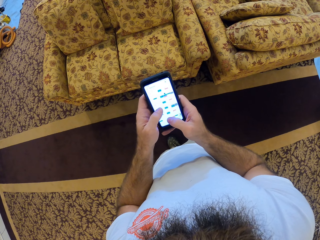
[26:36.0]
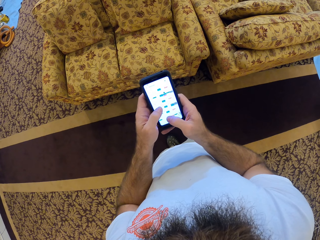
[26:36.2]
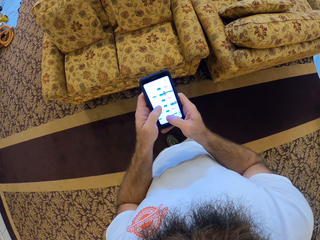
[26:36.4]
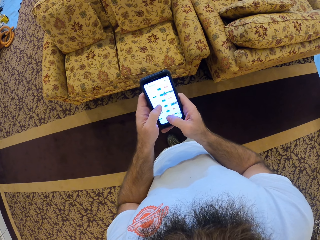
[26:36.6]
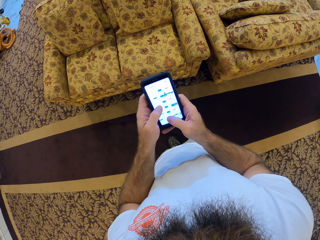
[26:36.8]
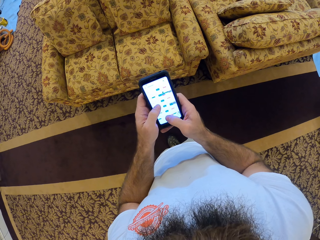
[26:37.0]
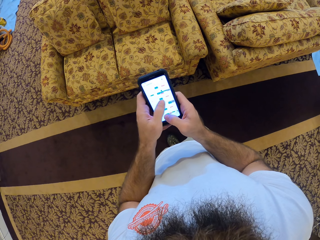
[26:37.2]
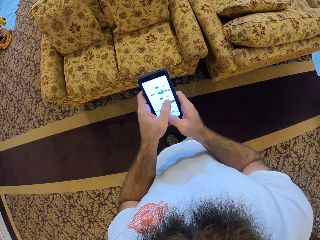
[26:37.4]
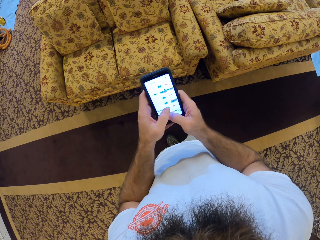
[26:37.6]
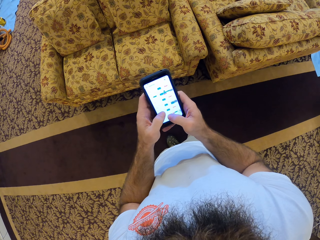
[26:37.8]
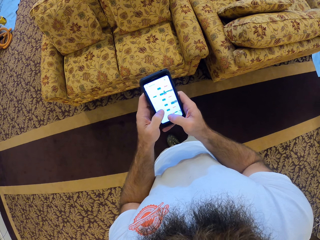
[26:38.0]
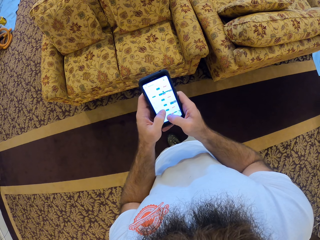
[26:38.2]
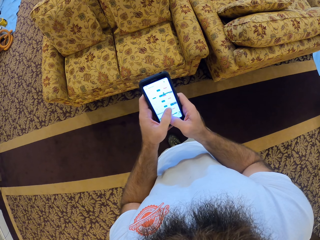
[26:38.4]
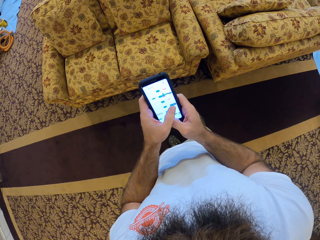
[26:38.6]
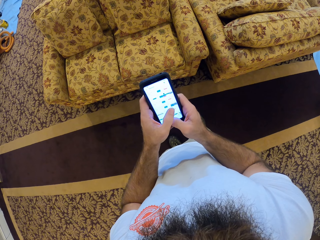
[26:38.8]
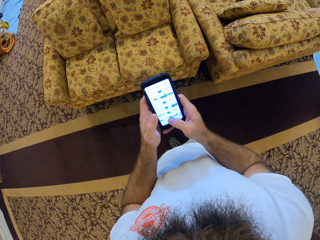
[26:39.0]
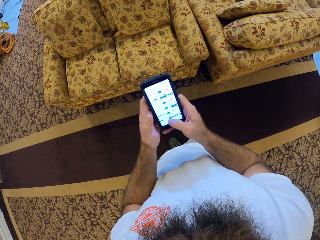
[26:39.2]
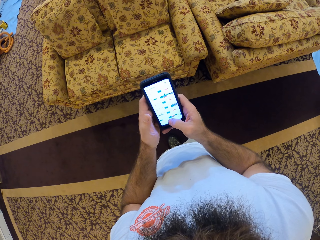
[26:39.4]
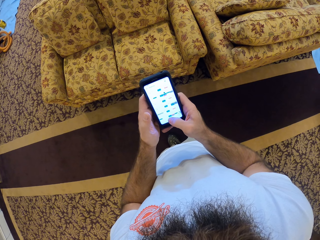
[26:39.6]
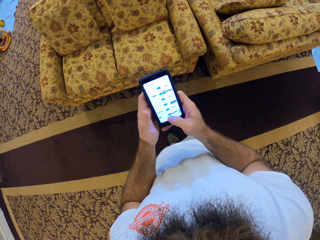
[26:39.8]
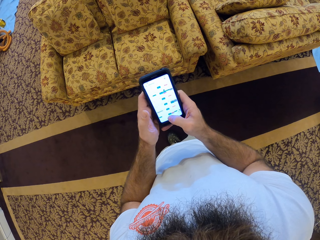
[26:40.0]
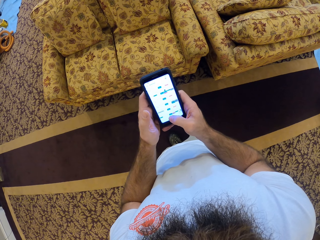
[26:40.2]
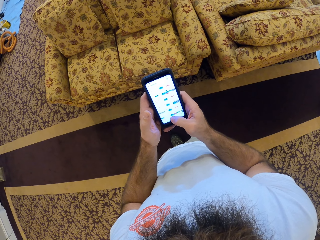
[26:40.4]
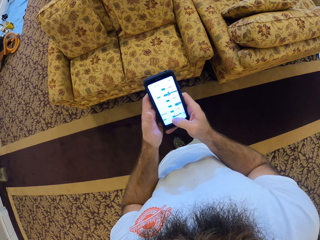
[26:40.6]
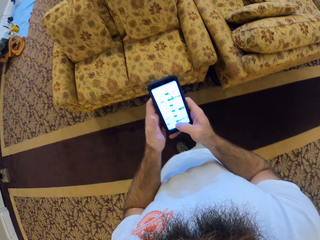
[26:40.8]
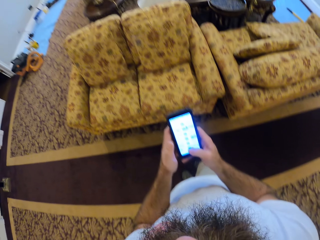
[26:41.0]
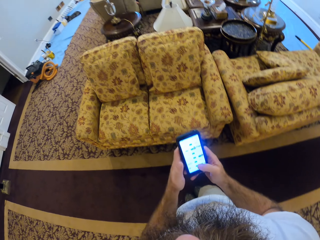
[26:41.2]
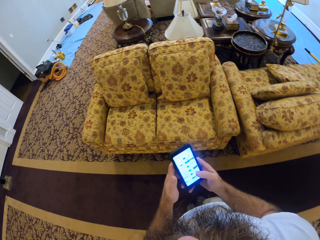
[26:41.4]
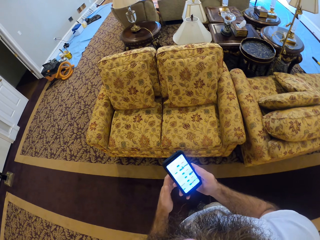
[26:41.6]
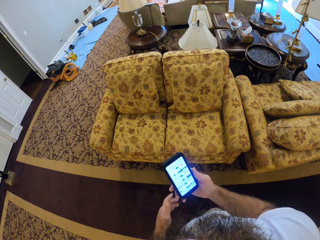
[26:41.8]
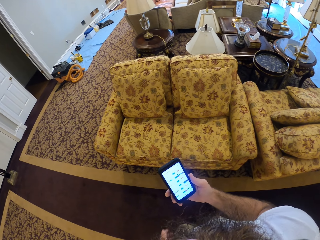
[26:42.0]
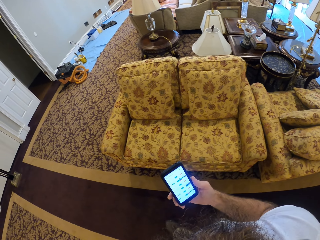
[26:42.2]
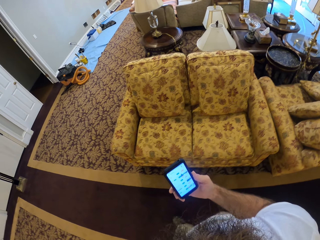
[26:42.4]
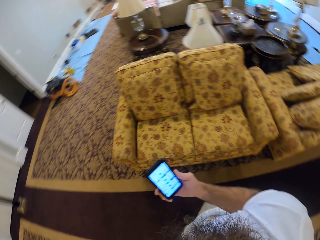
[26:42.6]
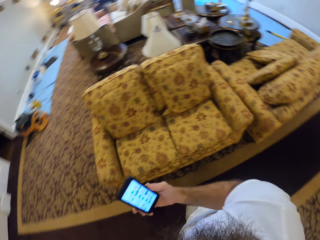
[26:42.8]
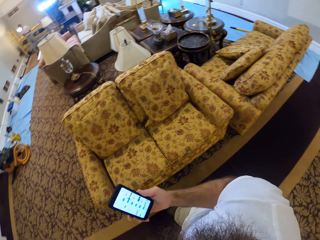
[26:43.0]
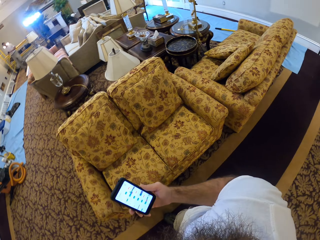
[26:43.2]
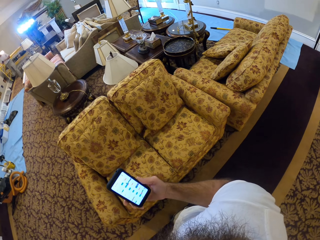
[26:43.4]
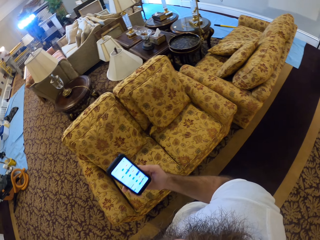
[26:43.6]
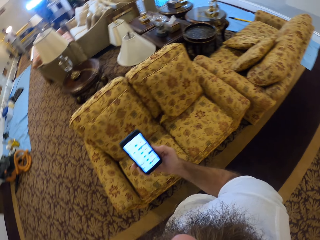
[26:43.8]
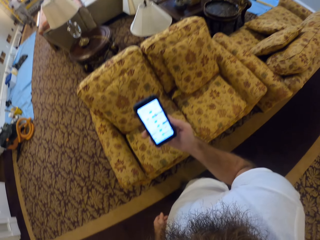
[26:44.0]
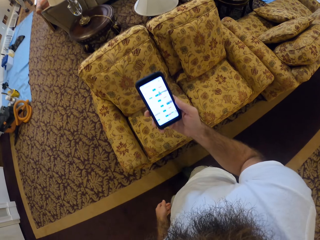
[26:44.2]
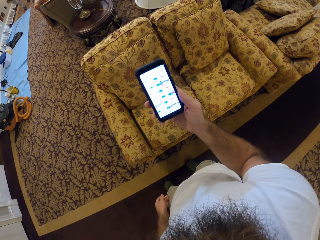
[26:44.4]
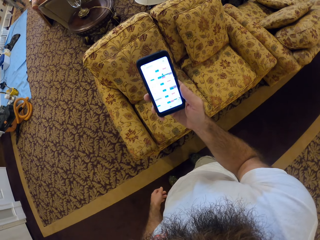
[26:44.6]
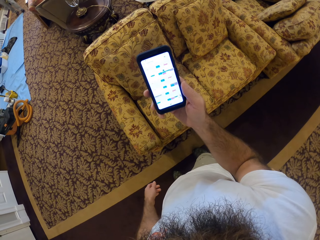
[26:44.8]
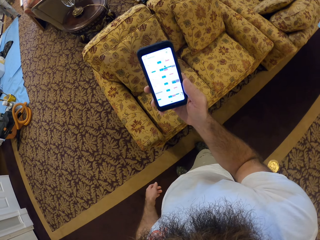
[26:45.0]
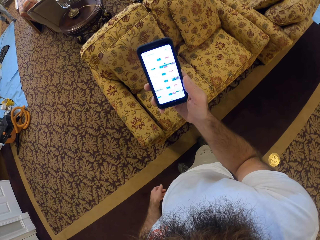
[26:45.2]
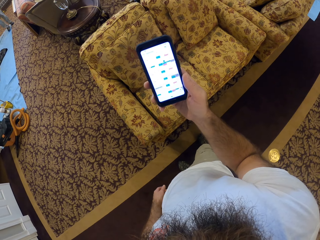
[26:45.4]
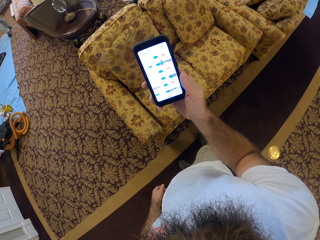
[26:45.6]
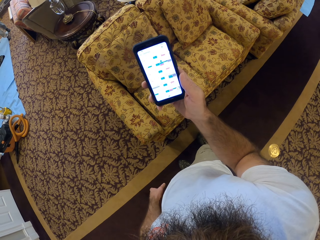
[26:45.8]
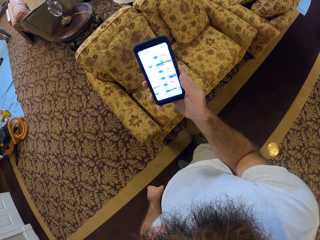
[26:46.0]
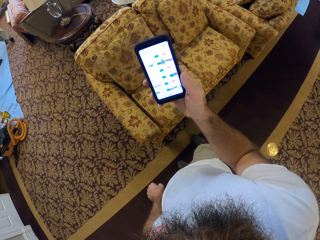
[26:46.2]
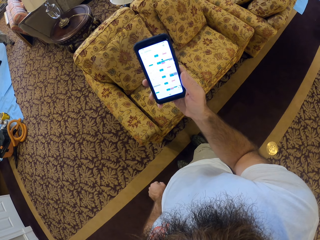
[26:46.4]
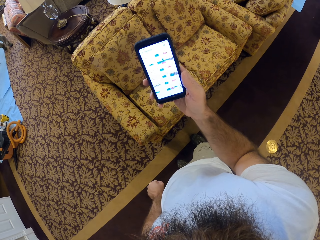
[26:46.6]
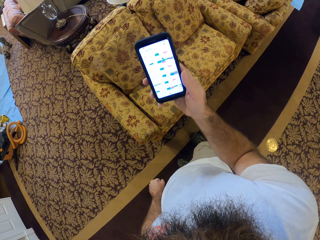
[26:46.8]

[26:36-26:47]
The camera wearer holds the phone with his right hand. He walks. He looks at the phone on his right hand.

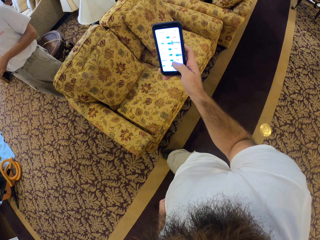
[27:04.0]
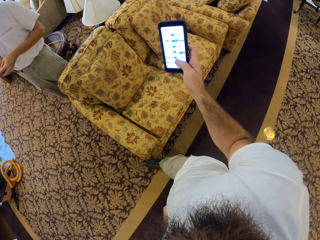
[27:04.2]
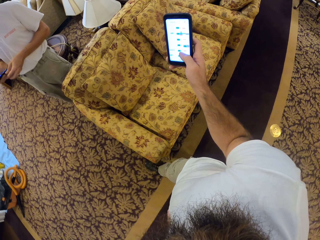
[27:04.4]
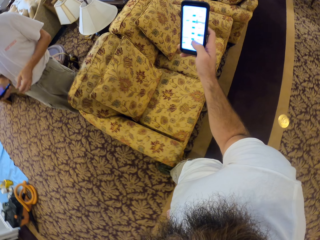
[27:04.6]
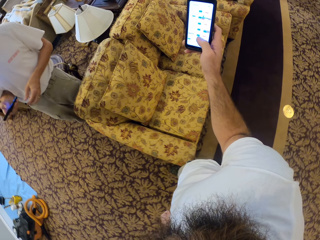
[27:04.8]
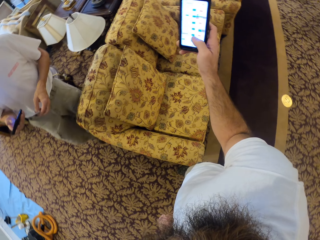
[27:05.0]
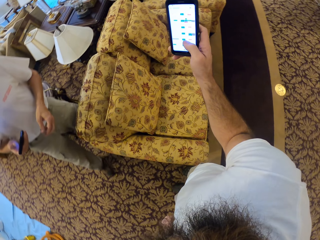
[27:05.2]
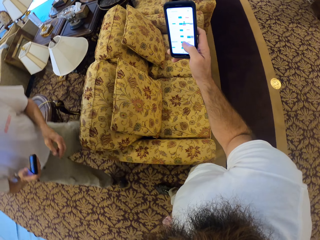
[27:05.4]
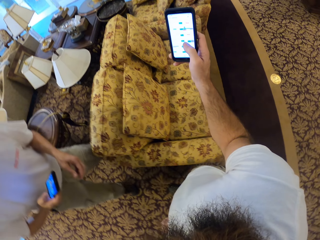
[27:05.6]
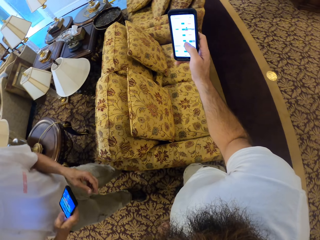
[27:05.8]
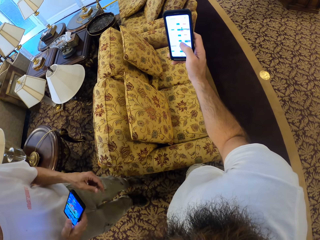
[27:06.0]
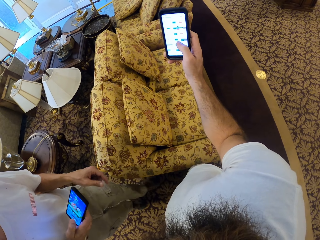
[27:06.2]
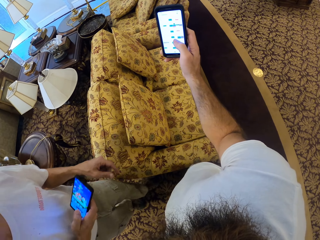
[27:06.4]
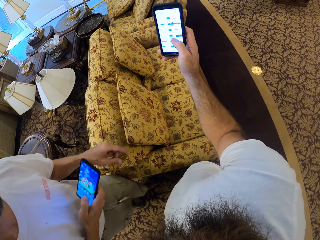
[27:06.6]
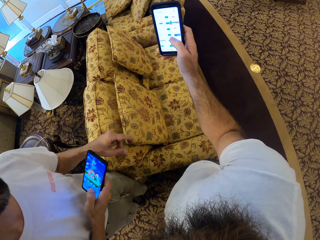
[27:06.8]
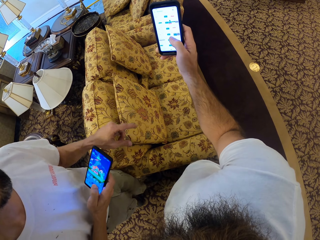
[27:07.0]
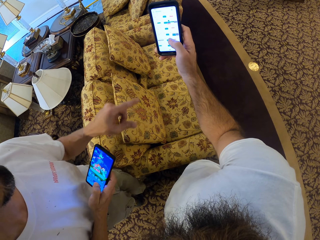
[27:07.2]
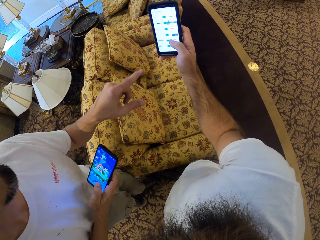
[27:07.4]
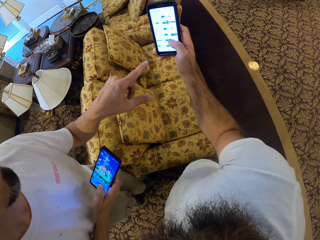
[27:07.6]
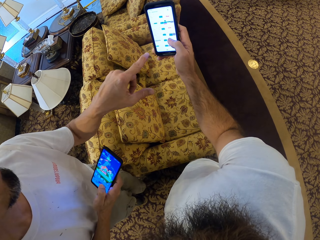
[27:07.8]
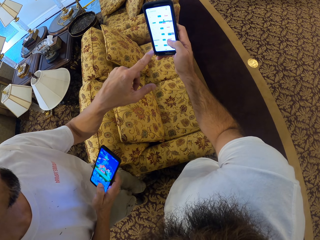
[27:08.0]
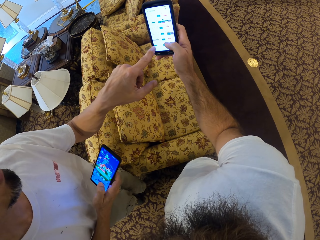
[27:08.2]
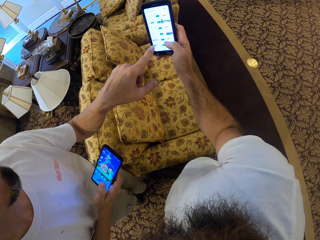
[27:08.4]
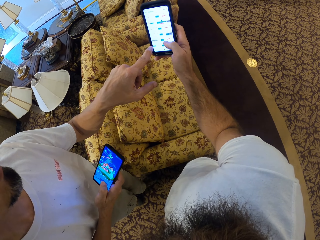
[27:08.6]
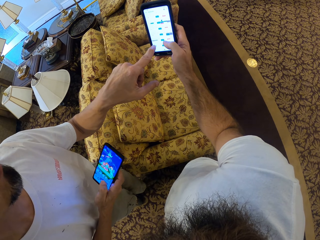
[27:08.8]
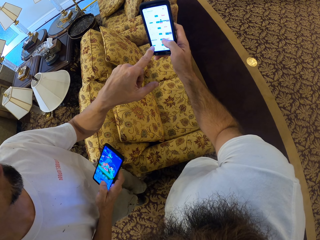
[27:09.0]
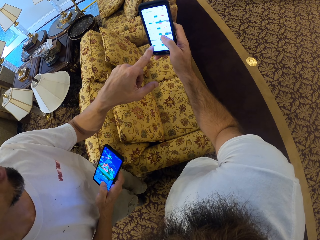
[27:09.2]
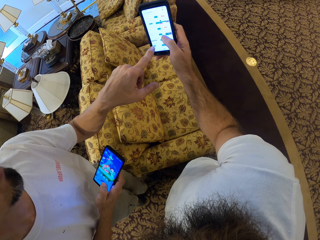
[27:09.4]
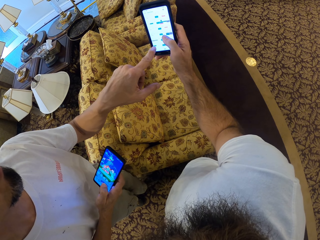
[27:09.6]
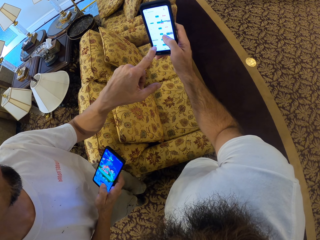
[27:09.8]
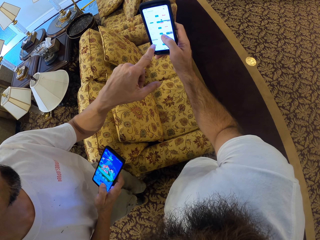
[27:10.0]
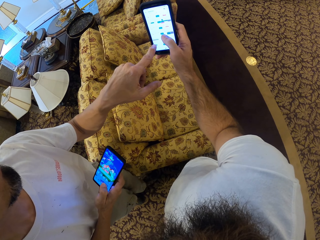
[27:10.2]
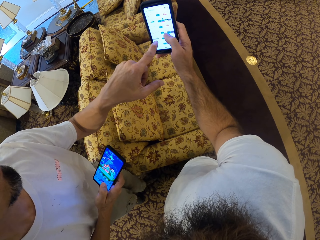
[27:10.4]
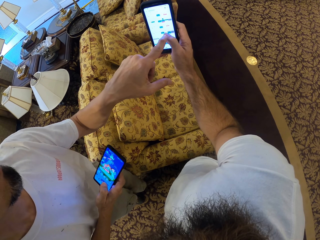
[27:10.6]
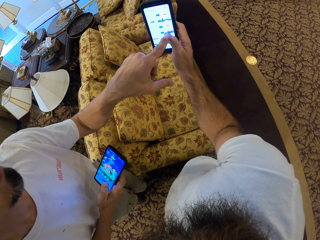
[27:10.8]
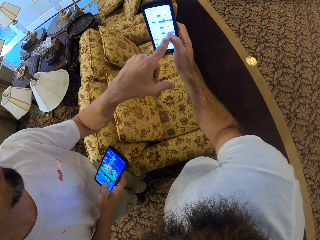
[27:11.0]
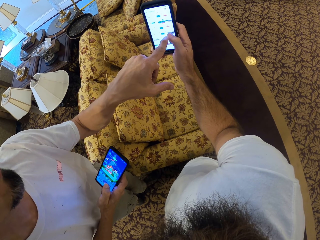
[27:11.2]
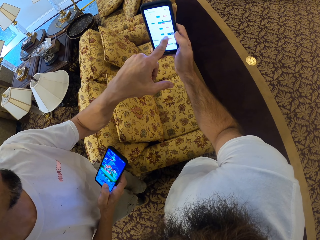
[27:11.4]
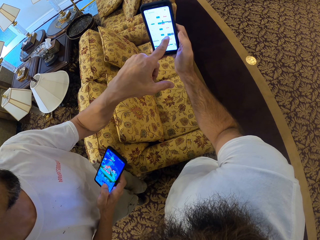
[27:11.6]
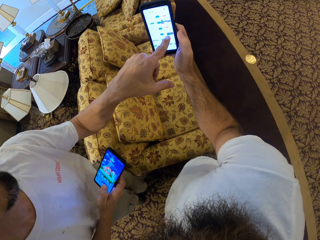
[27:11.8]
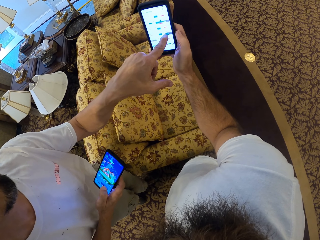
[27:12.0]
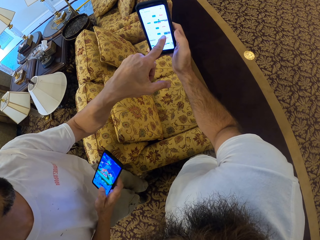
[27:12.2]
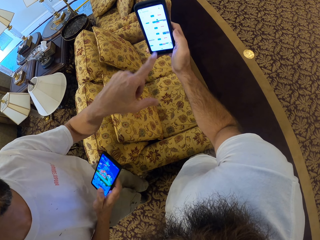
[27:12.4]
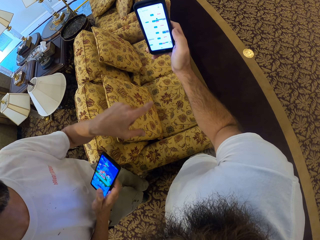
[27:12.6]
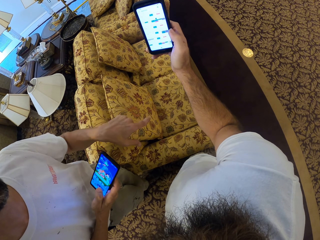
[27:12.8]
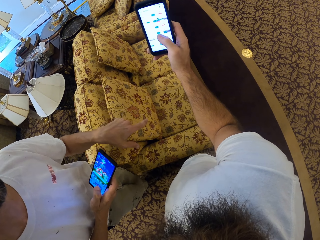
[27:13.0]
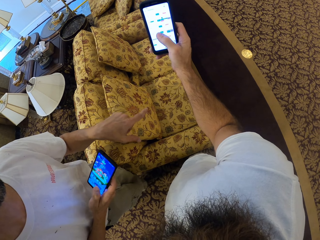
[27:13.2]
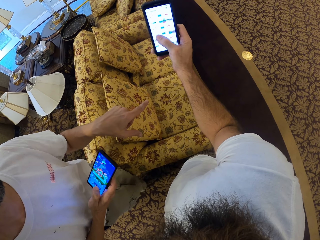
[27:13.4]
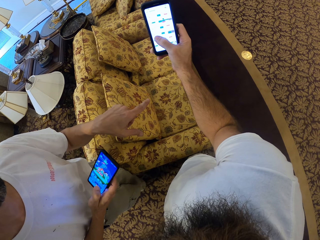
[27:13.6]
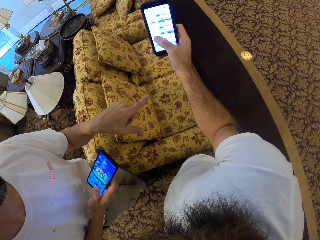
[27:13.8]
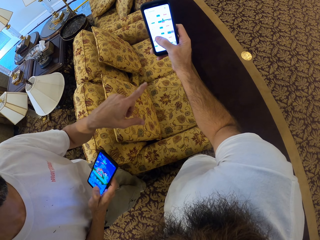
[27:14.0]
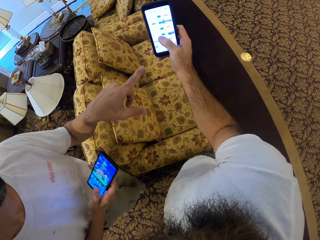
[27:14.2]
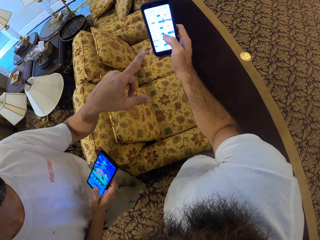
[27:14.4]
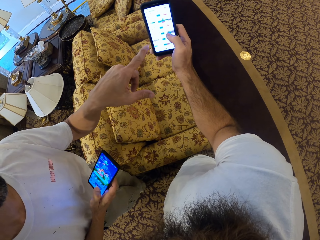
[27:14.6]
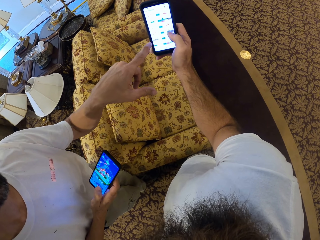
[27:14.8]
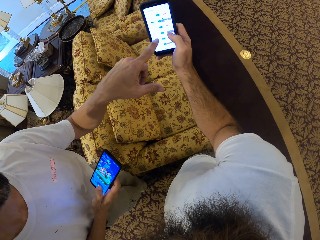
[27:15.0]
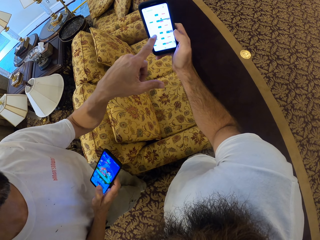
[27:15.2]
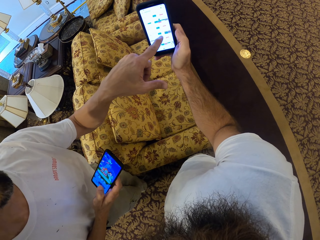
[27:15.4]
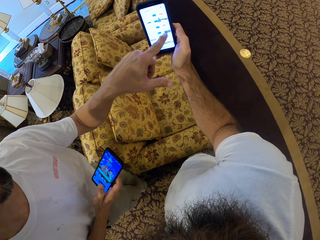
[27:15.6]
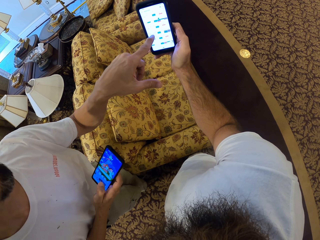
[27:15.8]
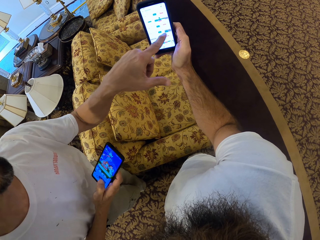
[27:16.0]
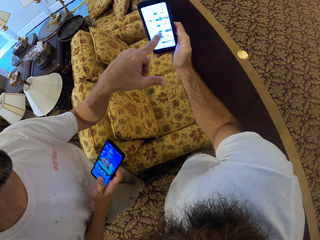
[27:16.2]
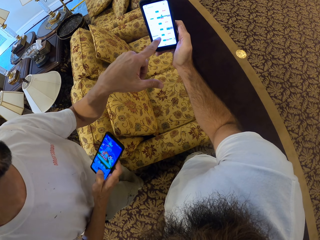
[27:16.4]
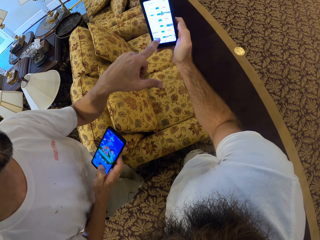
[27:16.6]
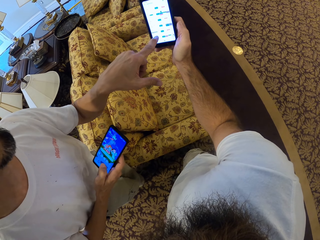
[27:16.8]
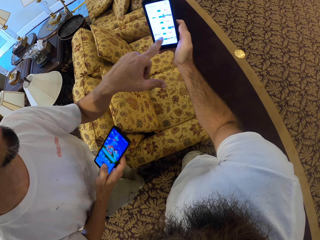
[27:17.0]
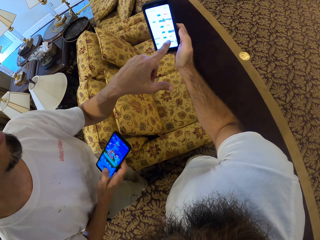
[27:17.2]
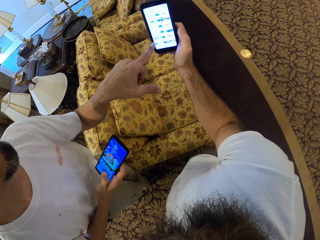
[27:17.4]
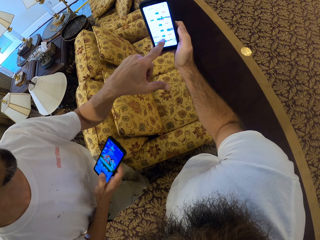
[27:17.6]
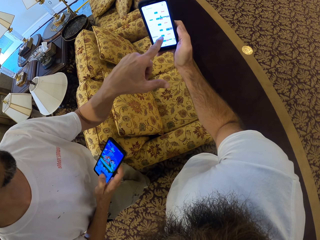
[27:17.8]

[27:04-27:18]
A man points to the phone in the right hand of the camera wearer. The camera wearer shows the man the phone. The man touches the phone. The camera wearer touches the phone.
